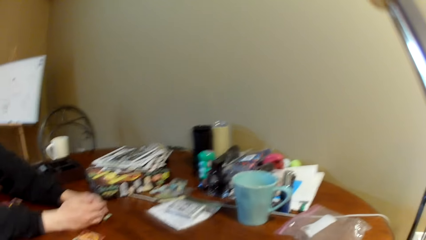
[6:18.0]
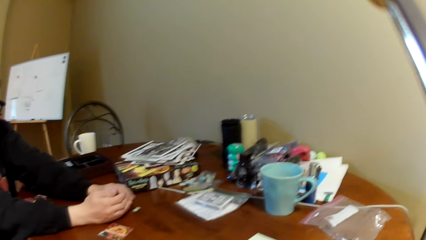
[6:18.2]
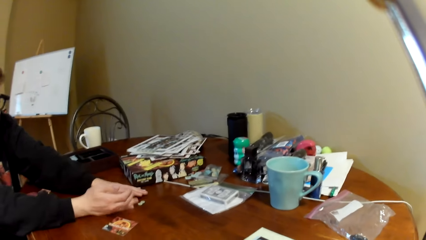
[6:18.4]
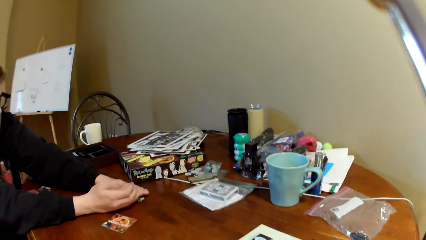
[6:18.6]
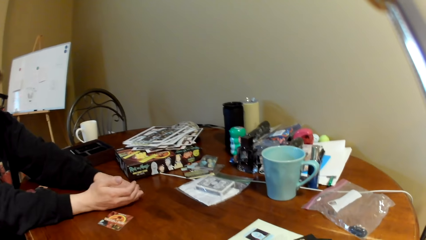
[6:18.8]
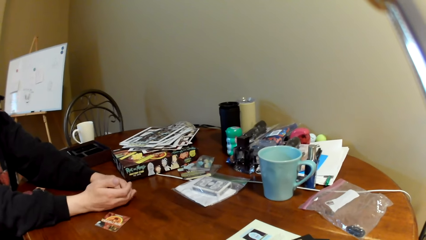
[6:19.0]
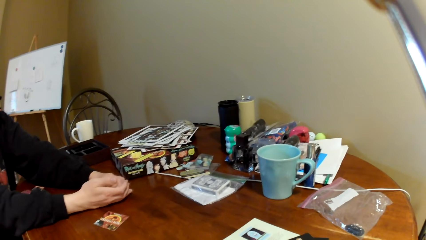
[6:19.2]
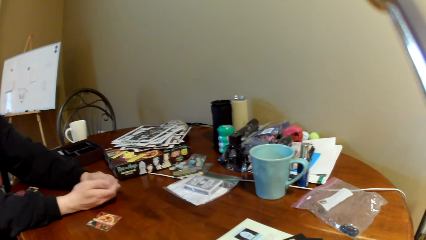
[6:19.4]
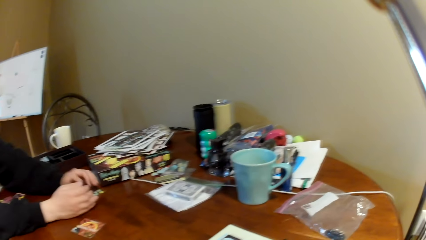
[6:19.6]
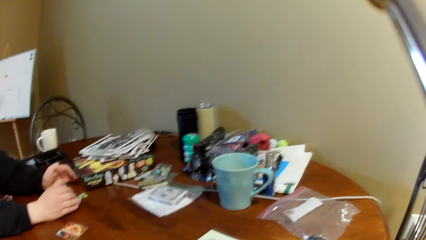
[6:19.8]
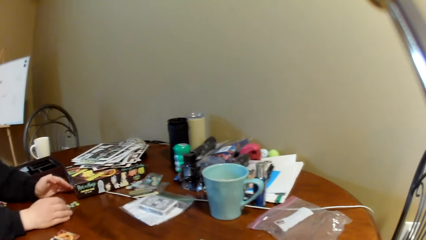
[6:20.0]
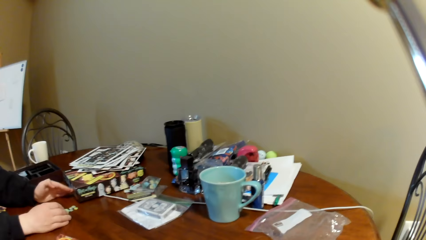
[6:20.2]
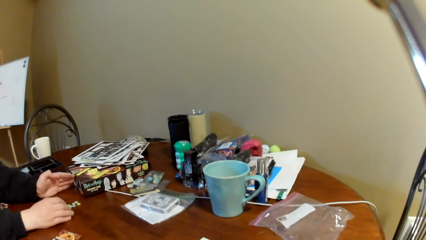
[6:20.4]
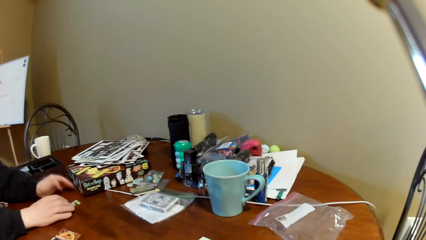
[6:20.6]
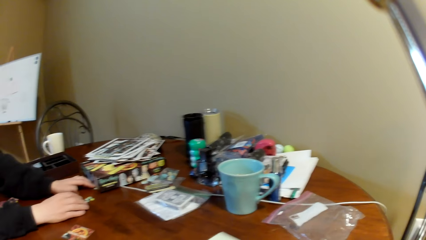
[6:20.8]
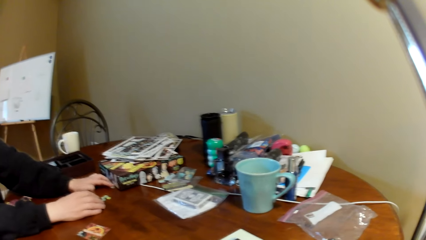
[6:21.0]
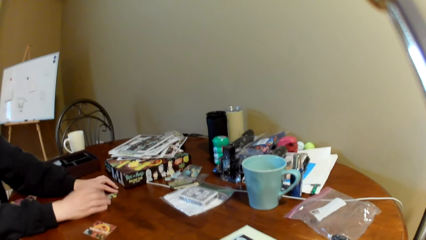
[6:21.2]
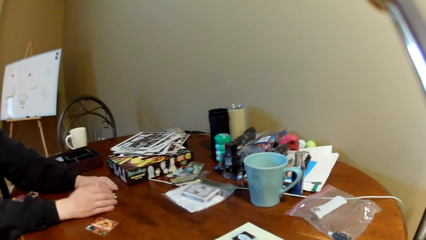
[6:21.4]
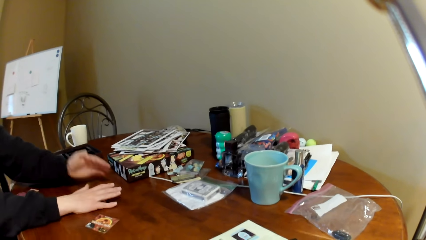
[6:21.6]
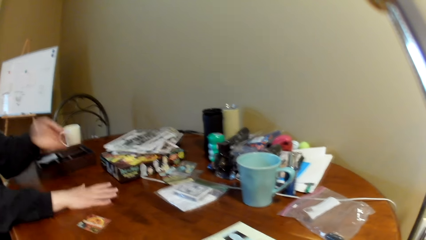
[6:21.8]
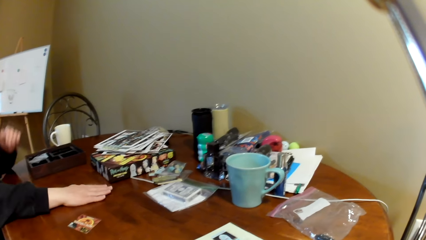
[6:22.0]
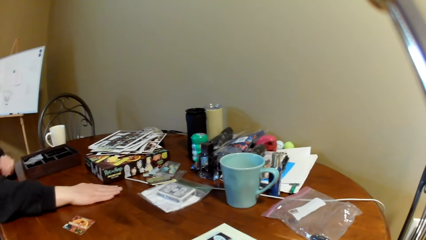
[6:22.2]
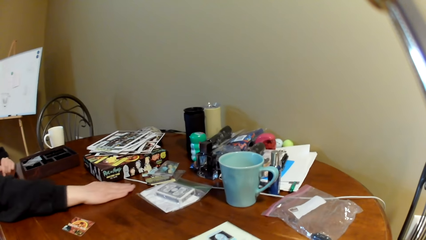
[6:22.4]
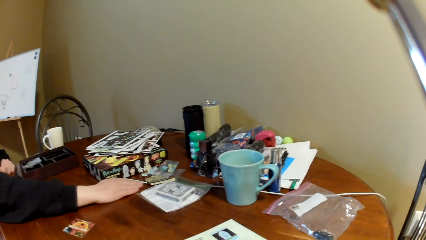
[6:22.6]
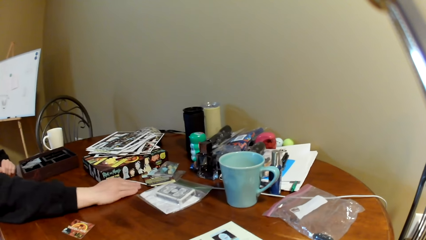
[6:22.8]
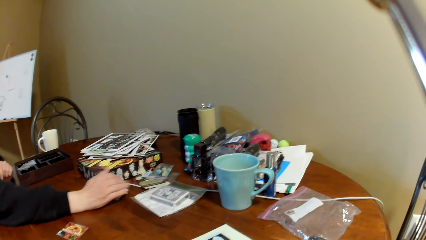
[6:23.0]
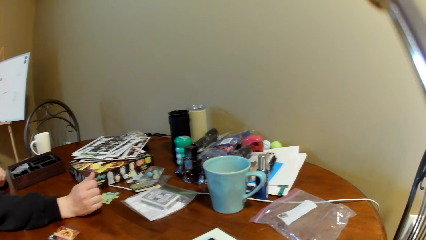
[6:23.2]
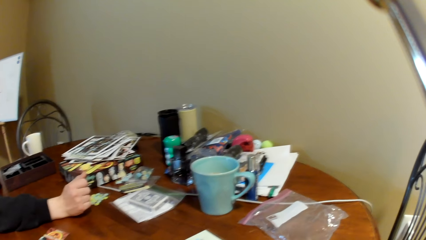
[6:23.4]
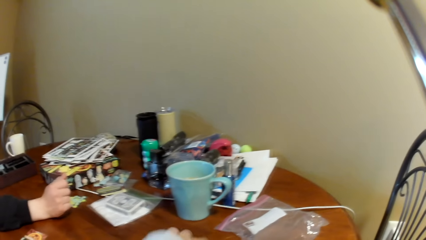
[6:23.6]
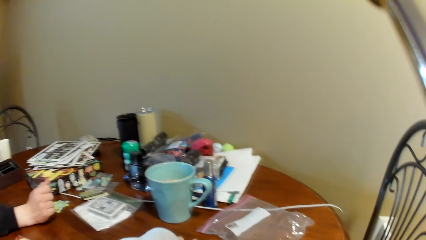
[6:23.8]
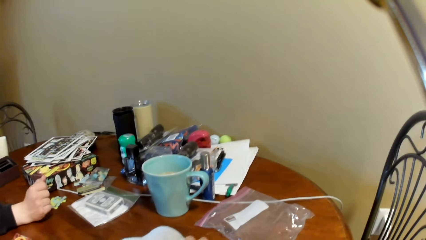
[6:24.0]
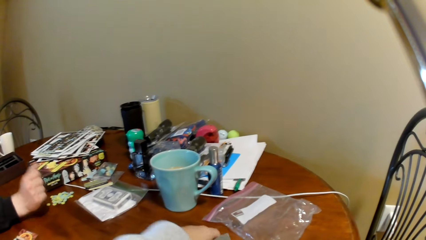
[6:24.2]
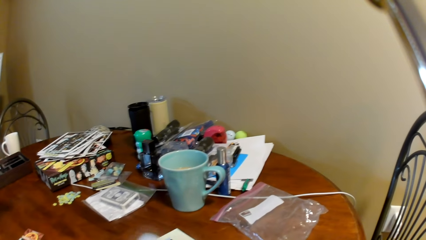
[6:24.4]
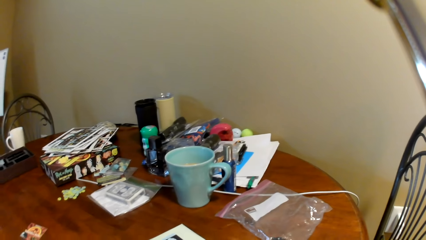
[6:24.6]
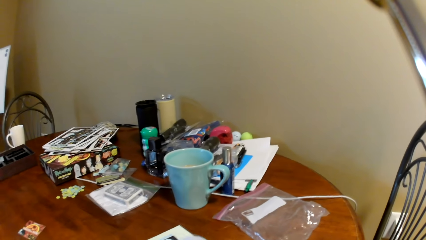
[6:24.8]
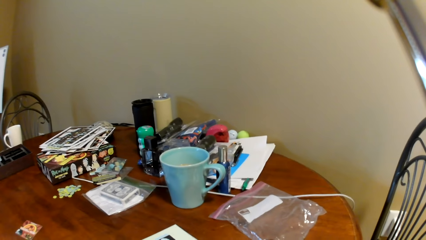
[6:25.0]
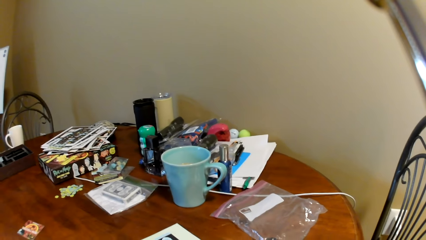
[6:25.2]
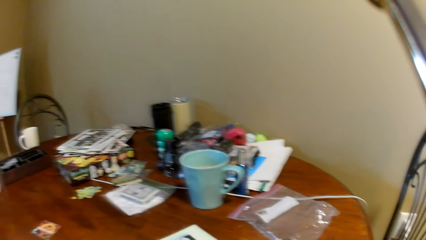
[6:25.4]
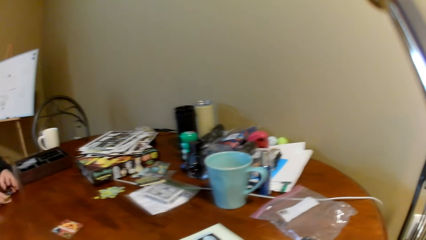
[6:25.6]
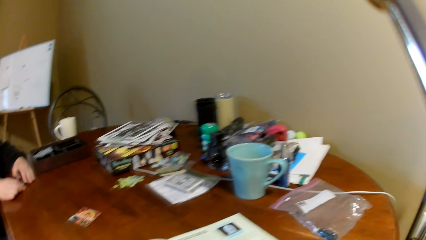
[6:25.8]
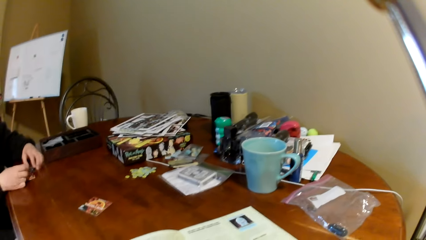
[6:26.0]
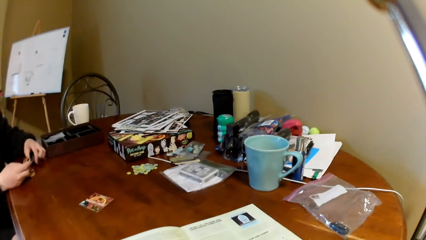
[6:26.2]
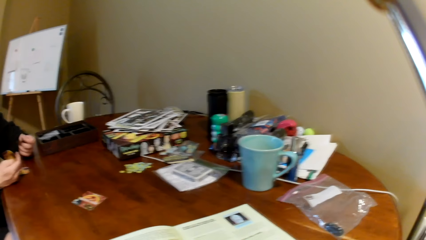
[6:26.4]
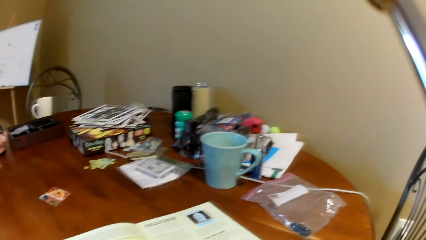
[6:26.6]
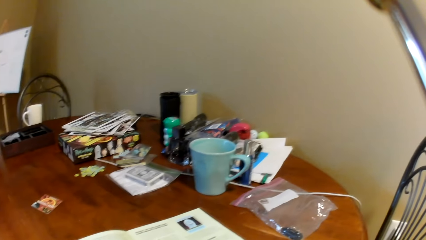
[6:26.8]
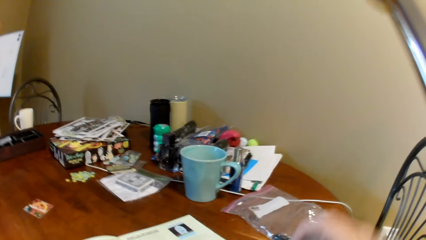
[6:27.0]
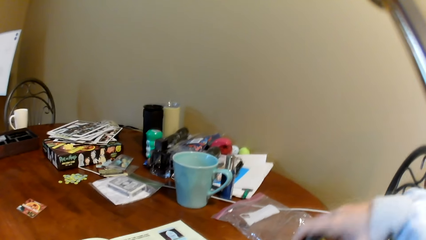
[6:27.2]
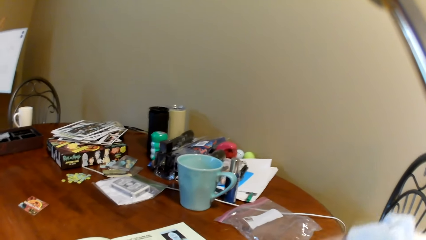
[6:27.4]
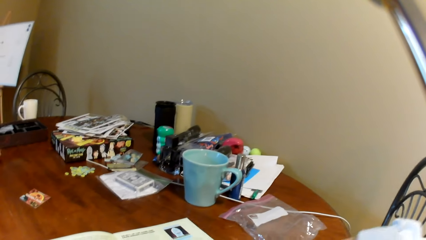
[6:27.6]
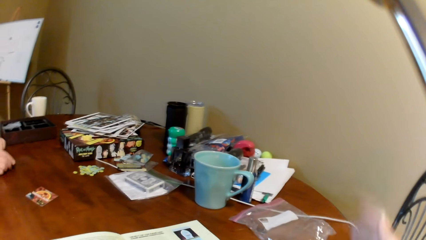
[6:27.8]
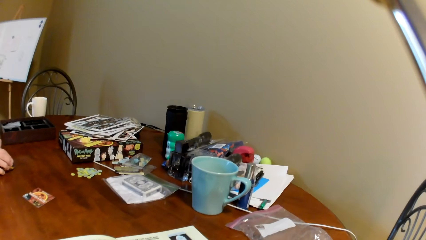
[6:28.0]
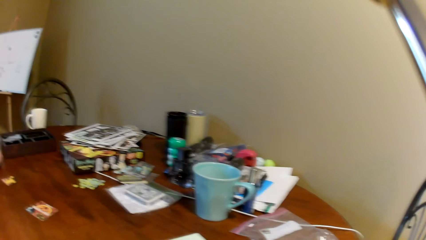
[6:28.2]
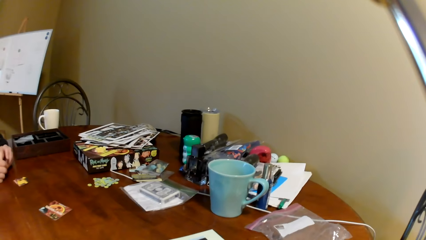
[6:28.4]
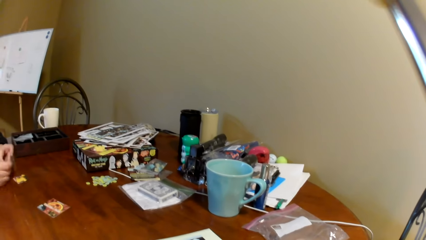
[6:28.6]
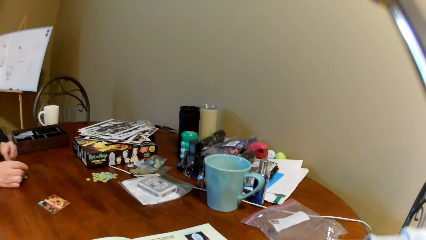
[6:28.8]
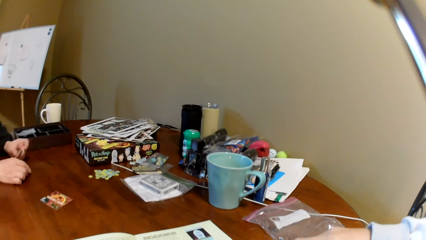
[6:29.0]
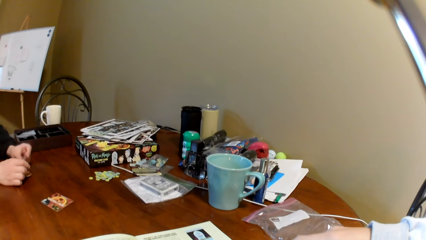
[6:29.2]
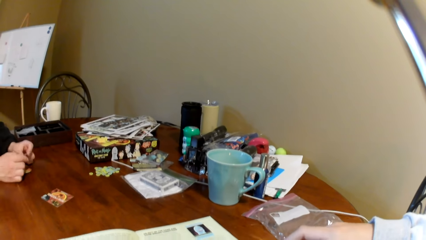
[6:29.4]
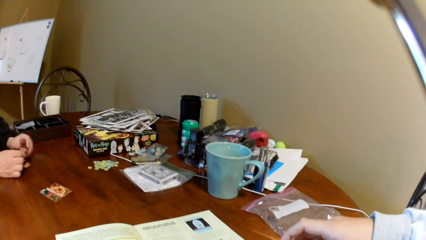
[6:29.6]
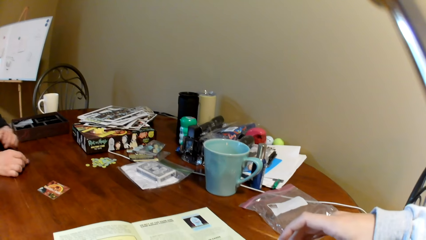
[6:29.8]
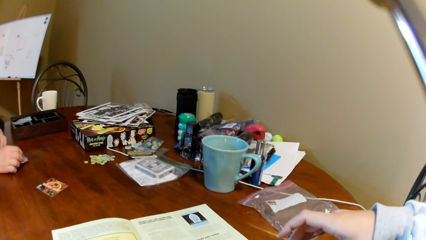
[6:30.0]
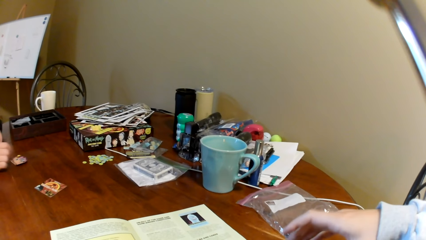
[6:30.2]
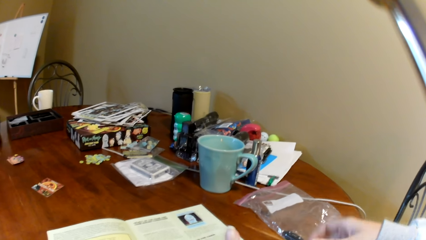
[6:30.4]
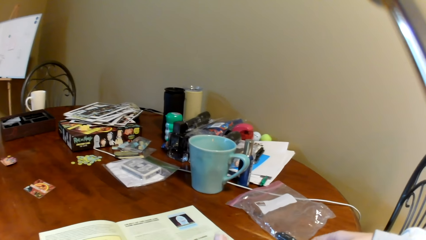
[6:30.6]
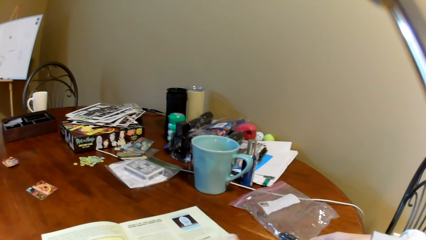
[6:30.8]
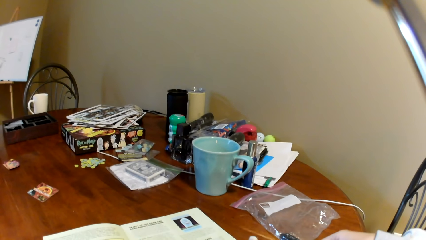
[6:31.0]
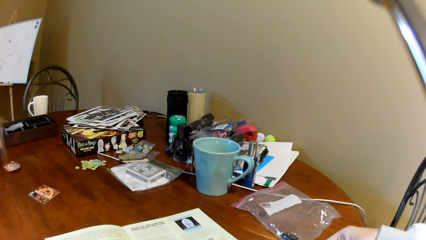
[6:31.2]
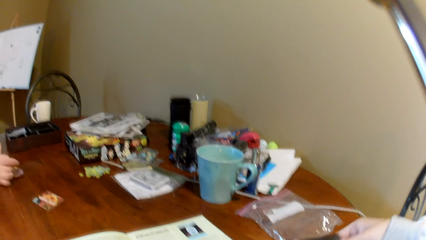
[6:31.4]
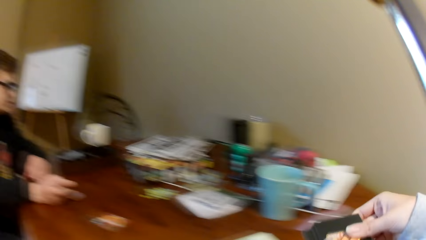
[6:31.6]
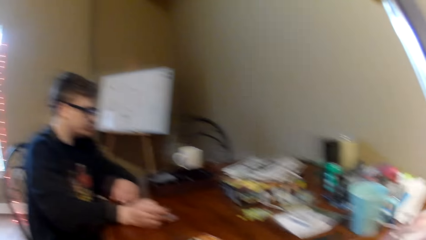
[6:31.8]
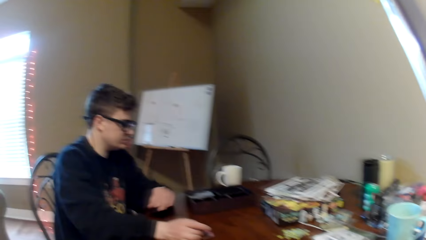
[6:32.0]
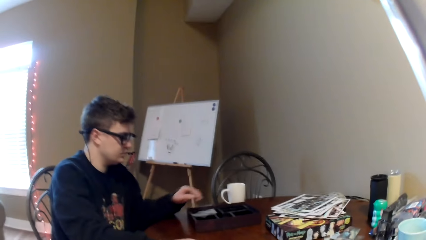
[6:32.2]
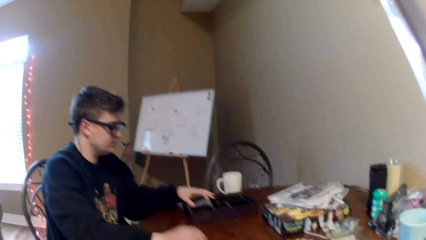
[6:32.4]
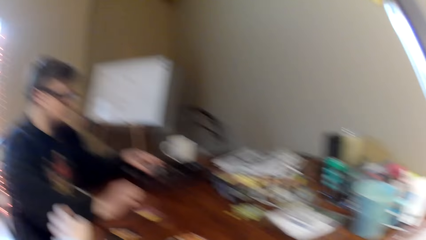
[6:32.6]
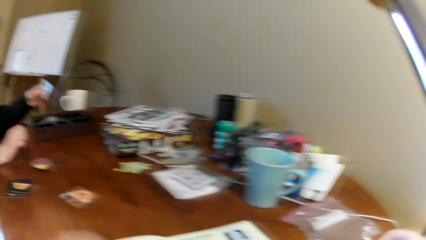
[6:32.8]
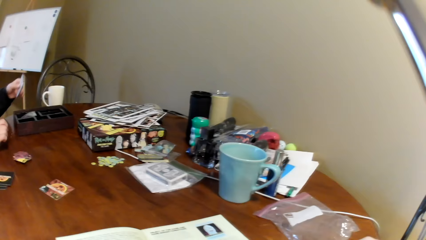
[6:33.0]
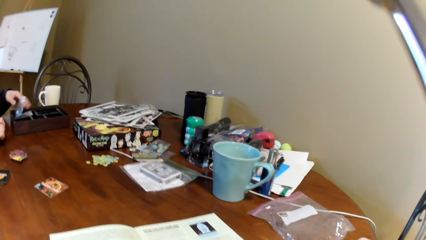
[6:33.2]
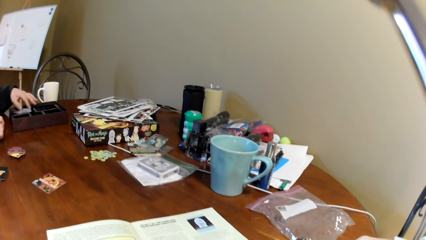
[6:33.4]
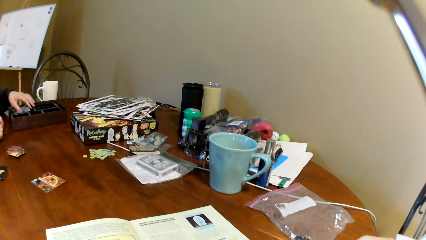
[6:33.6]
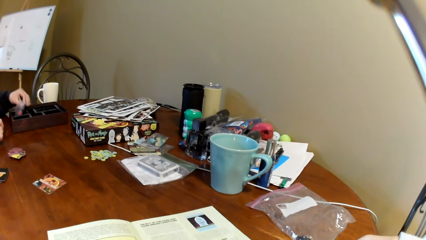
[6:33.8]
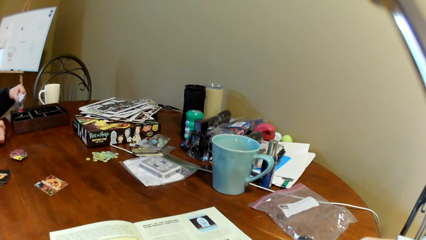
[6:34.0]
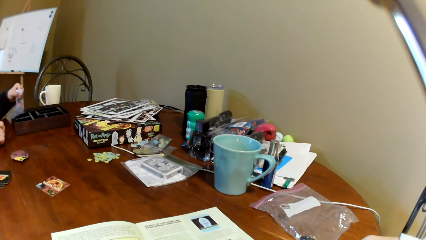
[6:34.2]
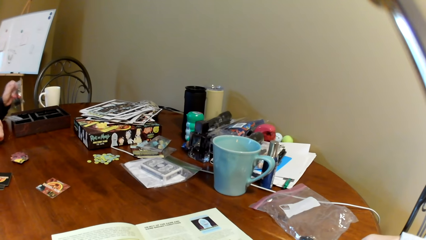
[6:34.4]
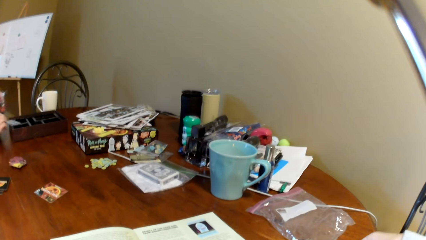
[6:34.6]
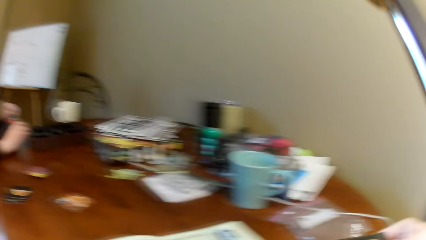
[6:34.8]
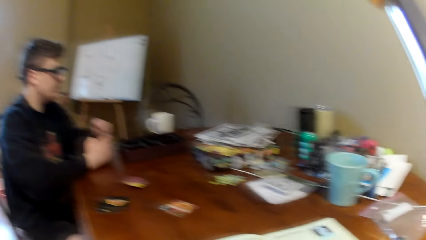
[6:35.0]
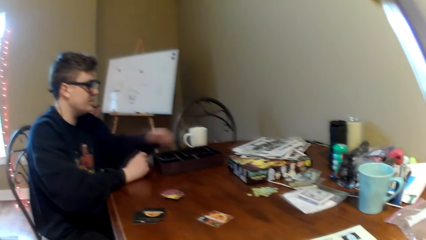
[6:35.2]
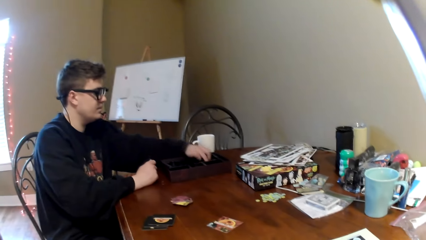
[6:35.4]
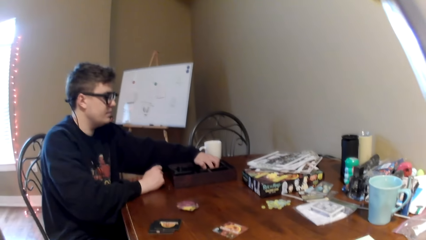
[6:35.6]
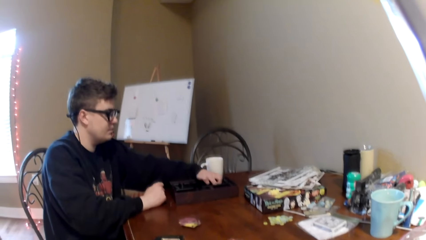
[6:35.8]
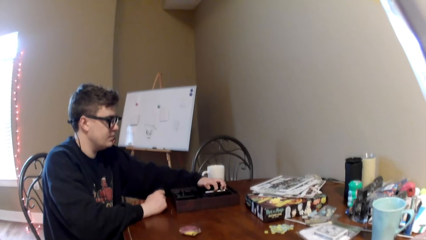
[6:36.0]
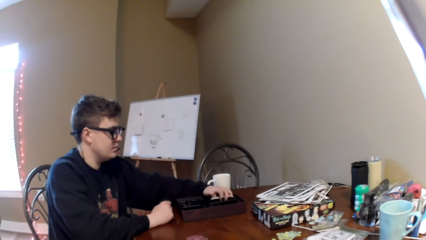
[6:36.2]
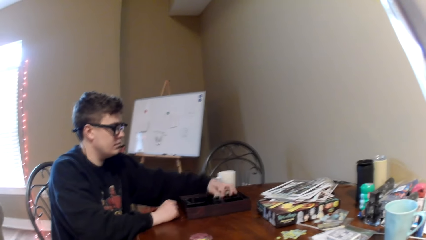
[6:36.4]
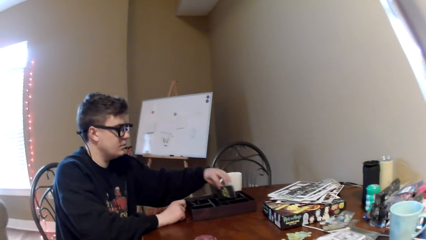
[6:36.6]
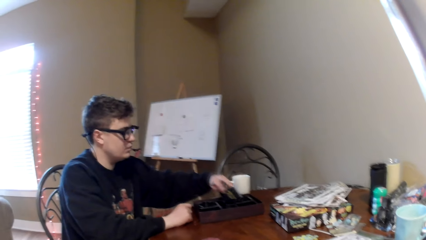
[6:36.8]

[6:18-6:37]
A man pushes the poker chips and collects the pieces. The man moves the pieces on the table. The camera wearer touches the playing card. The man holds the cards. The camera wearer moves the right hand and touches the playing card. The man moves both hands. The camera wearer moves his hand. The man touches the pieces on the table. The camera wearer lifts the playing card. The man picks up the plastic packet. The camera wearer moves his hand. The man touches a paper, drops the plastic packet, picks up the plastic packet and holds the plastic packet with the other hand.
